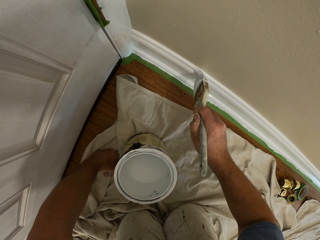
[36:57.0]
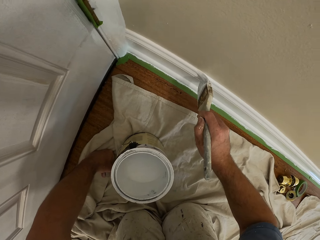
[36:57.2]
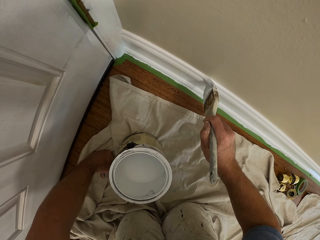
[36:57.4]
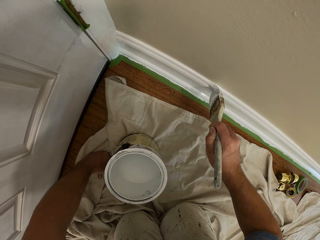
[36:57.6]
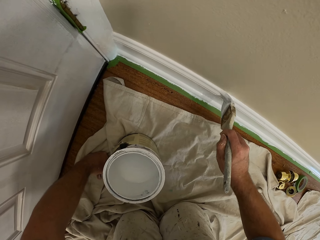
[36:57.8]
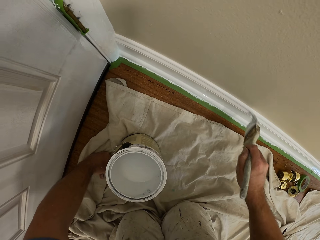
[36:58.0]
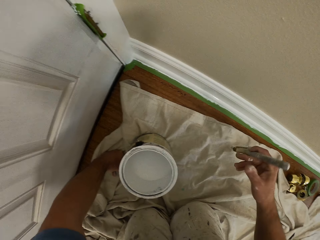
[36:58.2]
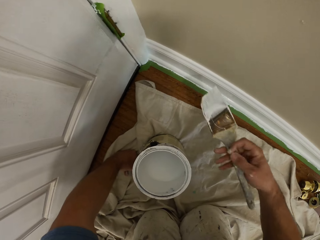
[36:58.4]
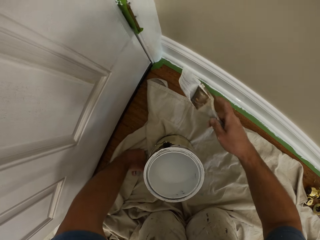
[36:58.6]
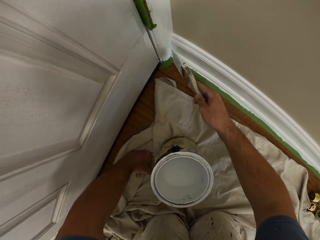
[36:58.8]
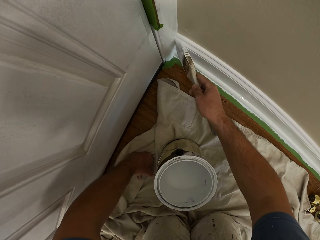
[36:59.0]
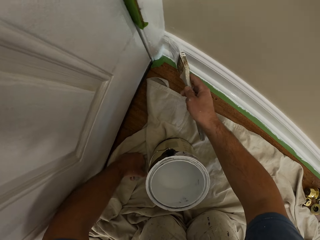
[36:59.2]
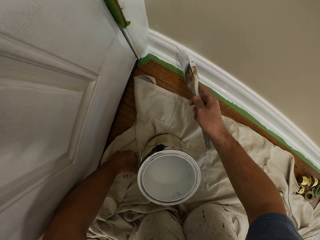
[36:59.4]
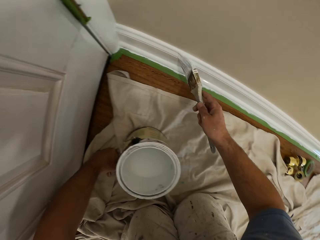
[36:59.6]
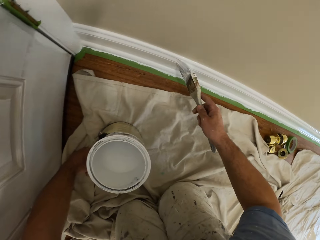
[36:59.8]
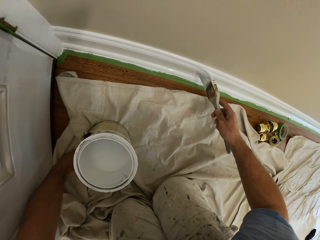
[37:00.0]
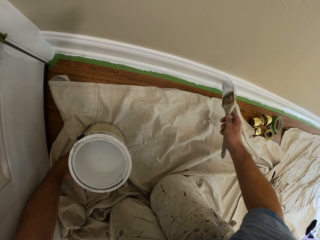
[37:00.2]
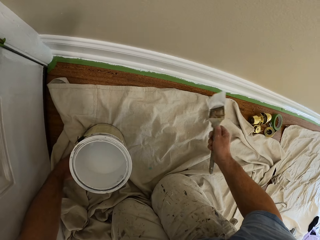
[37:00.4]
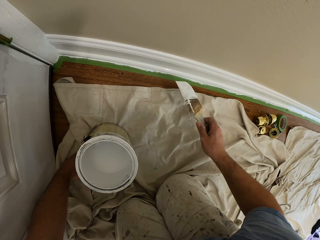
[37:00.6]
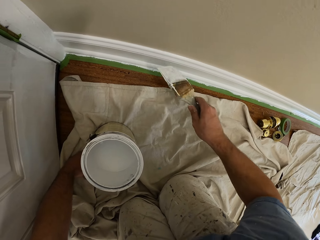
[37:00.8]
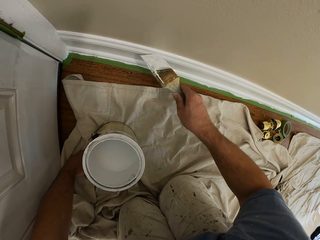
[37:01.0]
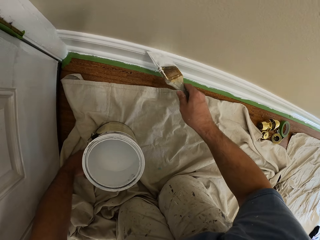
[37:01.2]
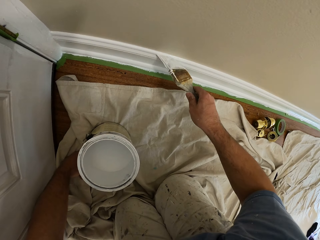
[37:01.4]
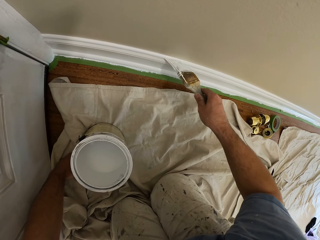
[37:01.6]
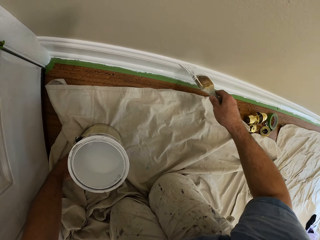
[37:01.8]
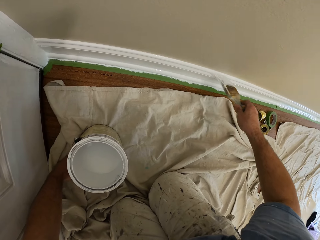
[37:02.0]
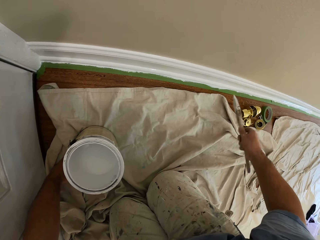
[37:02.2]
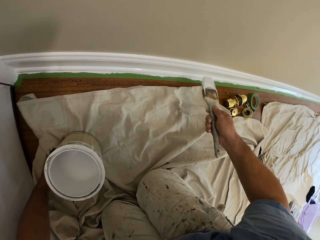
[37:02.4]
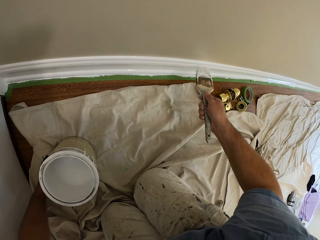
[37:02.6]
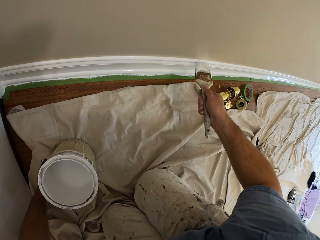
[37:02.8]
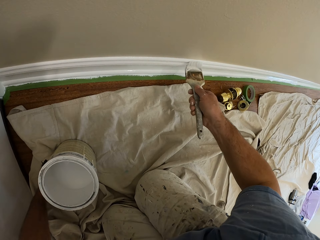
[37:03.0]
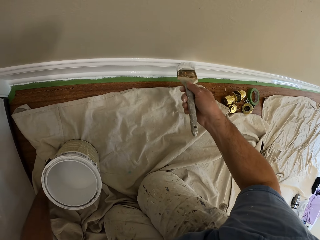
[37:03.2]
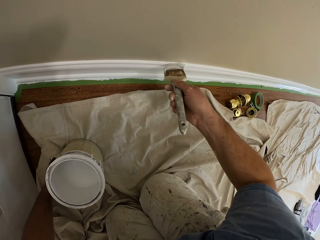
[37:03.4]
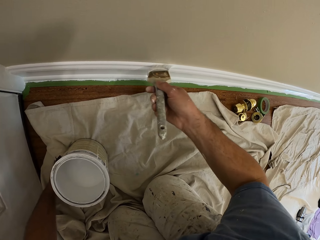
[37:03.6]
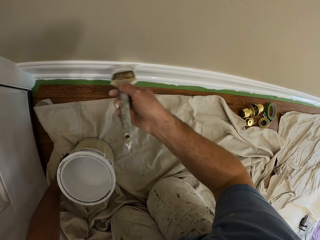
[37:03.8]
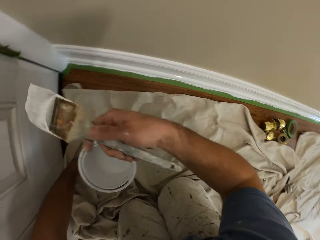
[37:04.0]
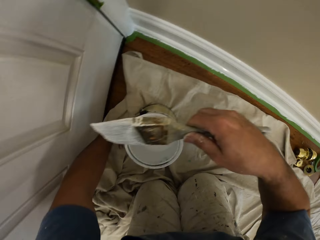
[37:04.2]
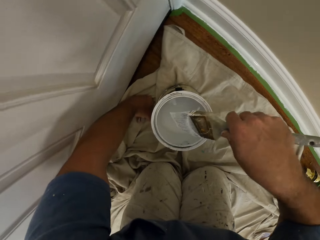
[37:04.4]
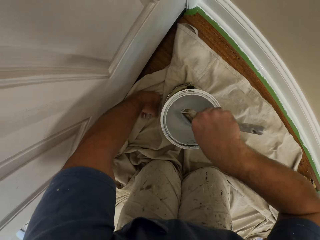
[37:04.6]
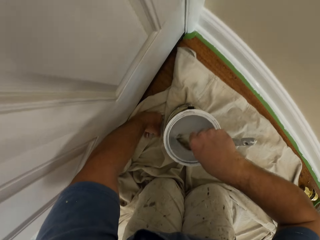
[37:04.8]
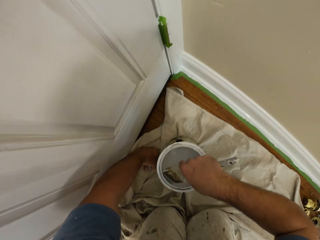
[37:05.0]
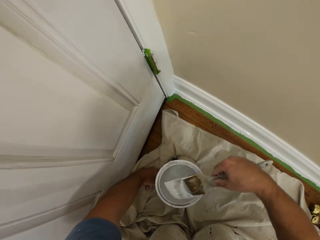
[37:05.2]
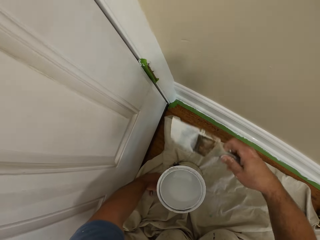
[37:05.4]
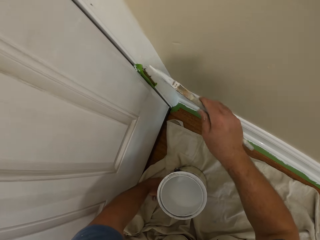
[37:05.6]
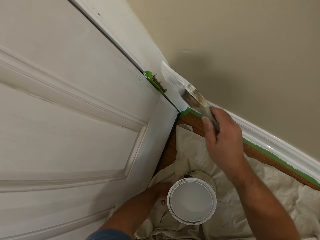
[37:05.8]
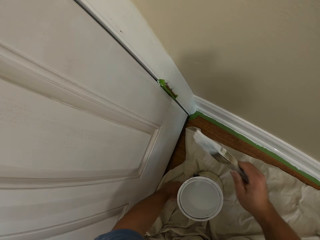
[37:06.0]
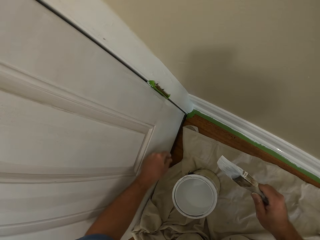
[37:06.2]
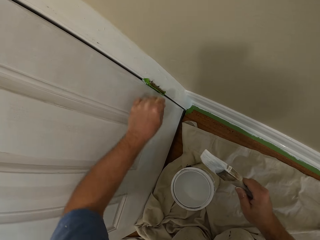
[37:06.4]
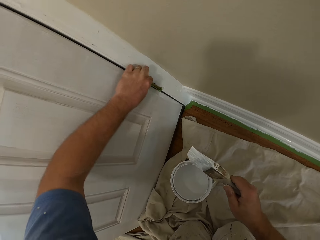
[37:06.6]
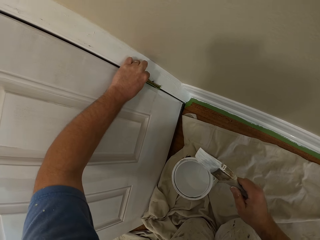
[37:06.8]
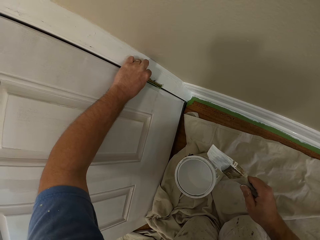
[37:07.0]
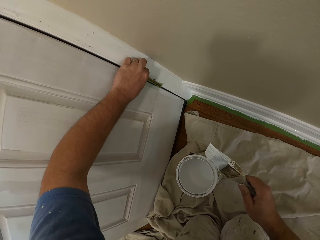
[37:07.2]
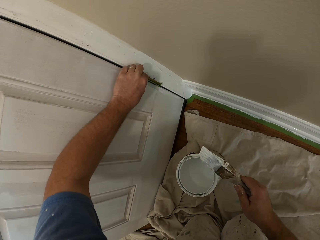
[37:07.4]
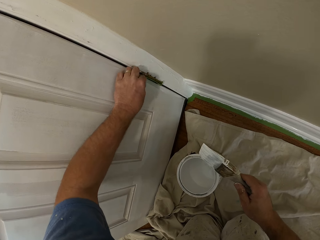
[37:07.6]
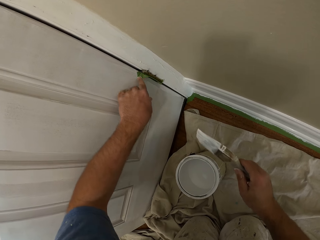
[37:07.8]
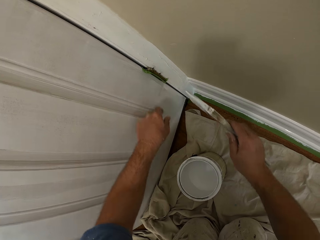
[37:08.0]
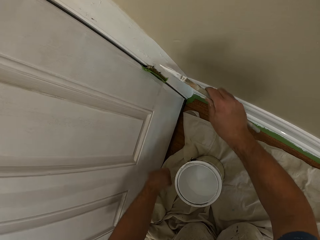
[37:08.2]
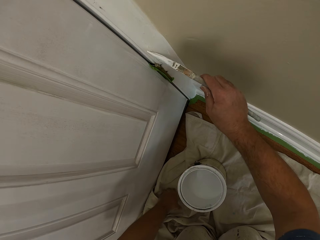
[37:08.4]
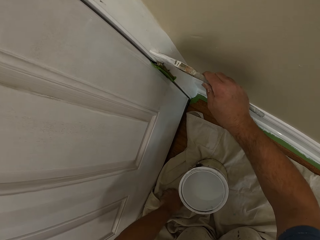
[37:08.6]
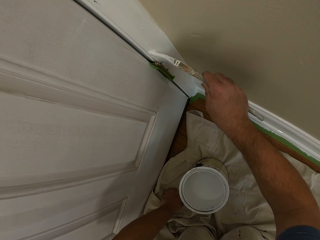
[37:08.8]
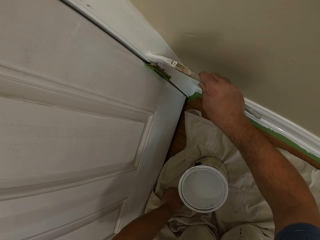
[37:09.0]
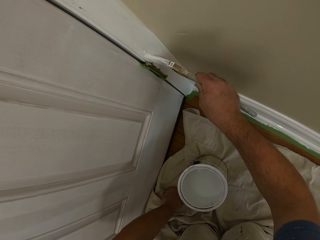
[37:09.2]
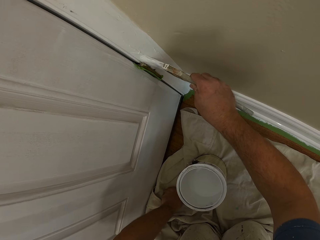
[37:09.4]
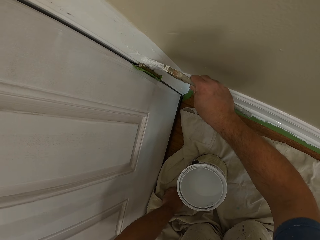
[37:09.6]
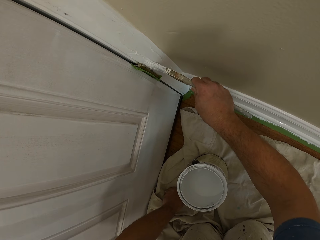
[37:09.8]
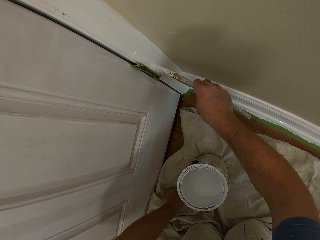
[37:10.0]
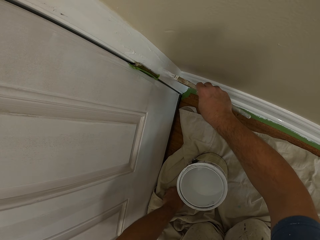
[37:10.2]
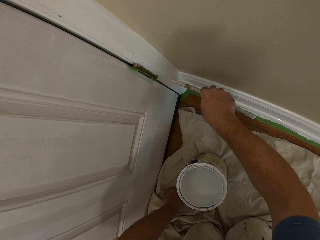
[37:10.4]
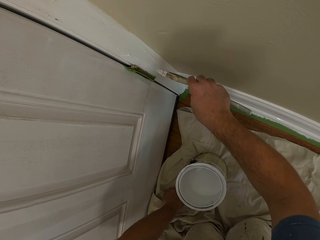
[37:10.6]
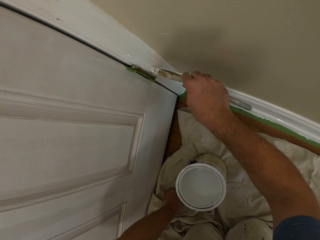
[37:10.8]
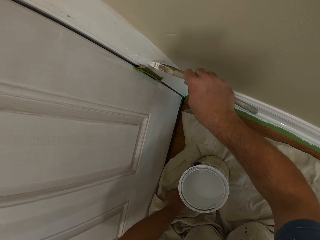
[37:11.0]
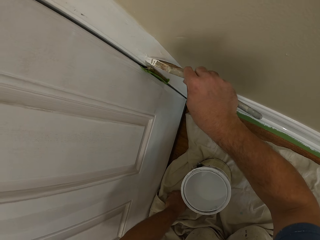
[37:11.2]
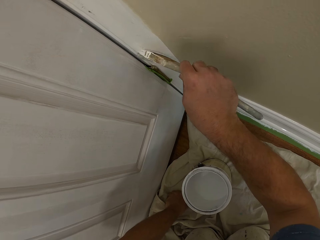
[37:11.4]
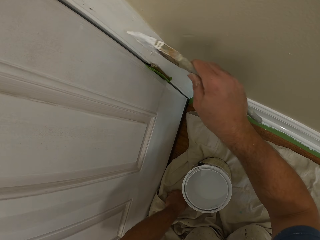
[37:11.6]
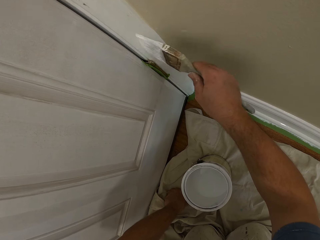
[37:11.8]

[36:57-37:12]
The camera wearer stops painting. They dip the brush into the paint can. They bring the paintbrush to the door frame. They touch the tape by the hinge of the door. They hold a paper placed on the hinges. They paint the door frame with the brush.

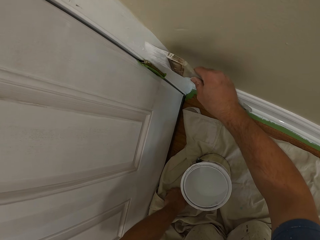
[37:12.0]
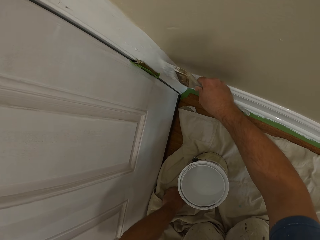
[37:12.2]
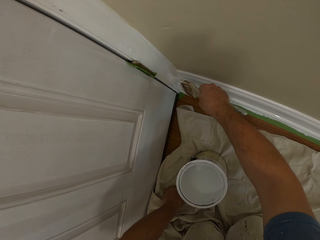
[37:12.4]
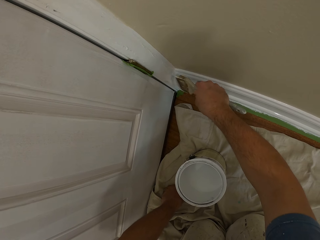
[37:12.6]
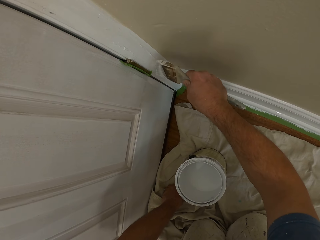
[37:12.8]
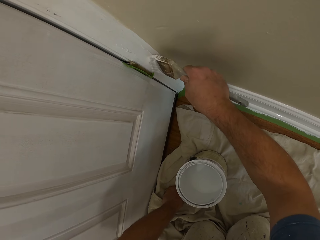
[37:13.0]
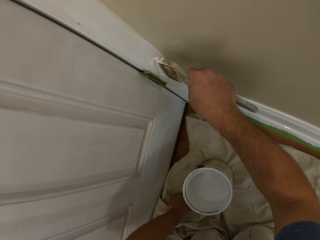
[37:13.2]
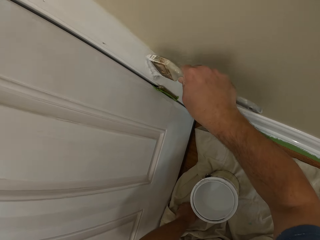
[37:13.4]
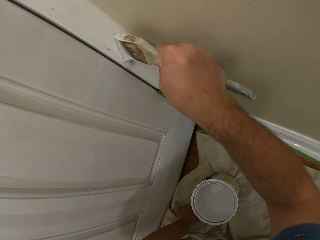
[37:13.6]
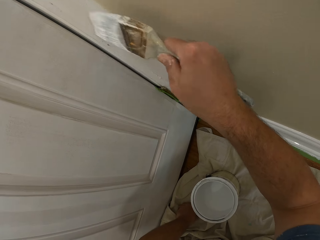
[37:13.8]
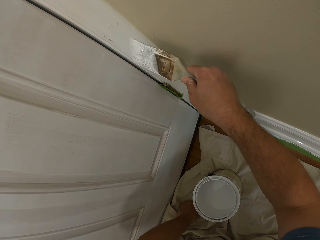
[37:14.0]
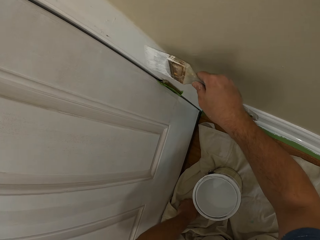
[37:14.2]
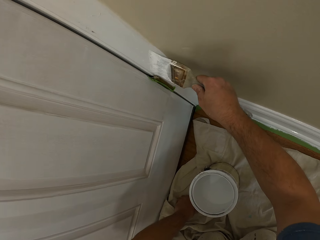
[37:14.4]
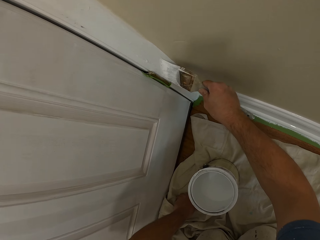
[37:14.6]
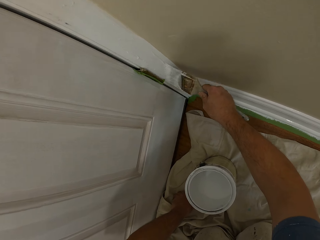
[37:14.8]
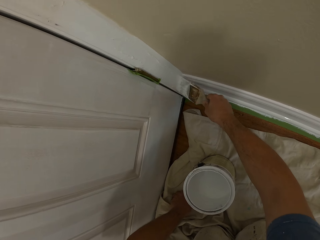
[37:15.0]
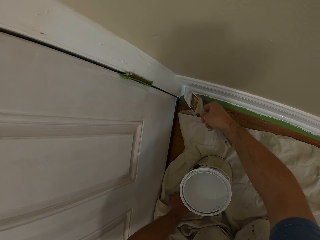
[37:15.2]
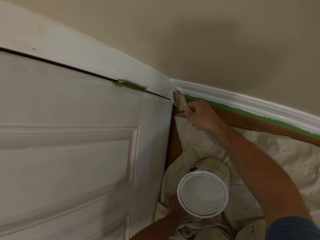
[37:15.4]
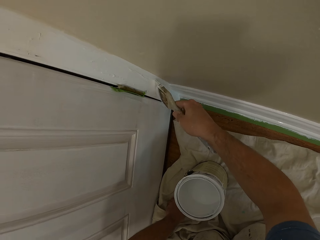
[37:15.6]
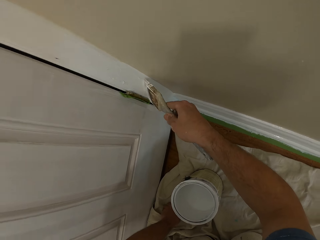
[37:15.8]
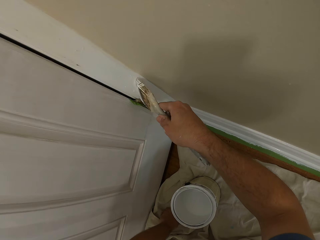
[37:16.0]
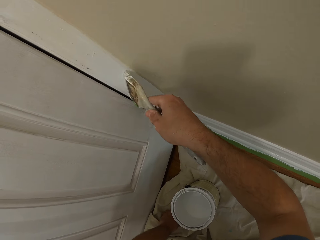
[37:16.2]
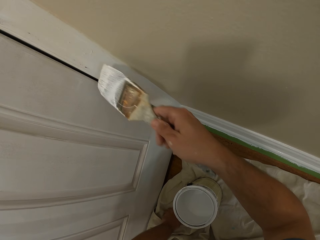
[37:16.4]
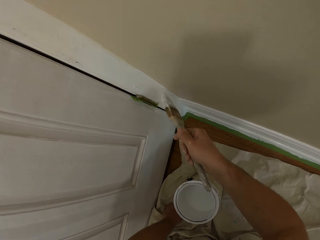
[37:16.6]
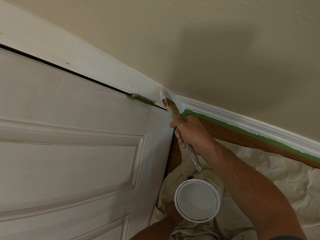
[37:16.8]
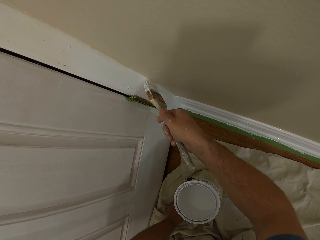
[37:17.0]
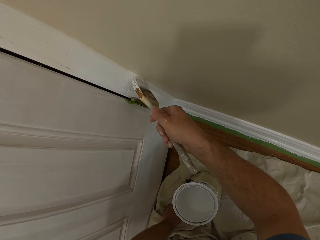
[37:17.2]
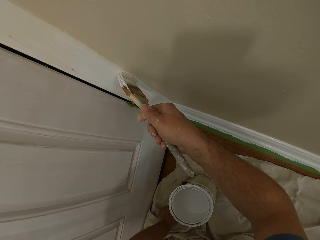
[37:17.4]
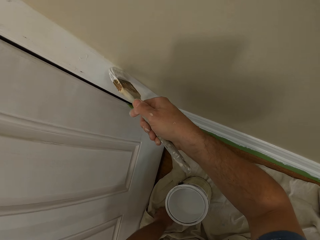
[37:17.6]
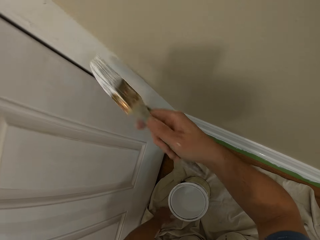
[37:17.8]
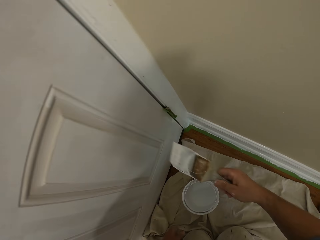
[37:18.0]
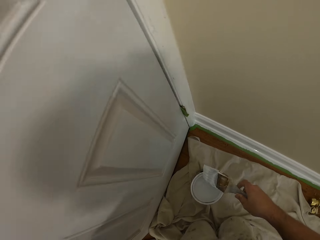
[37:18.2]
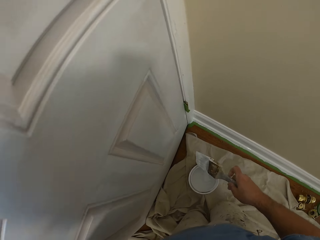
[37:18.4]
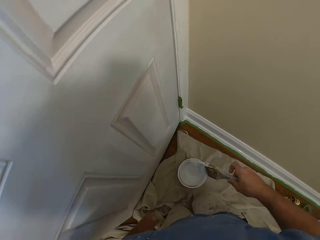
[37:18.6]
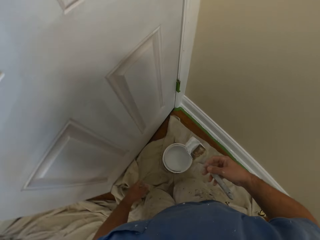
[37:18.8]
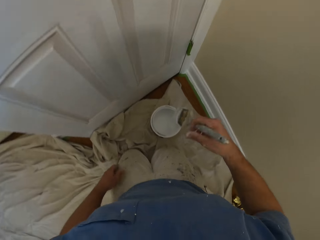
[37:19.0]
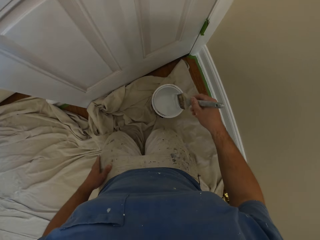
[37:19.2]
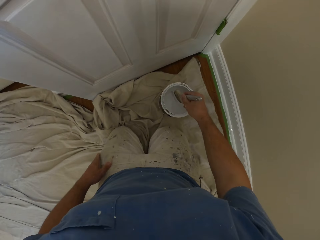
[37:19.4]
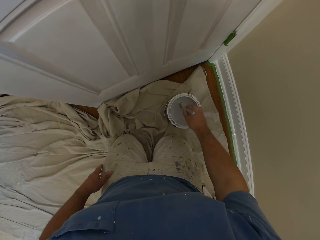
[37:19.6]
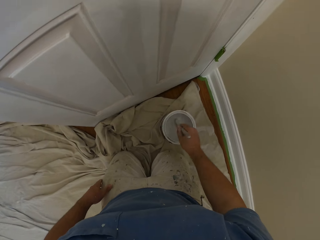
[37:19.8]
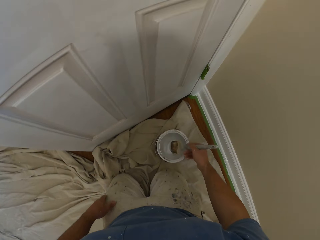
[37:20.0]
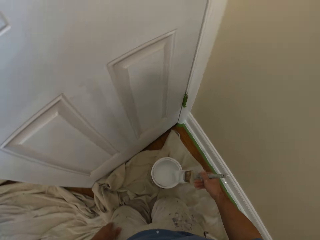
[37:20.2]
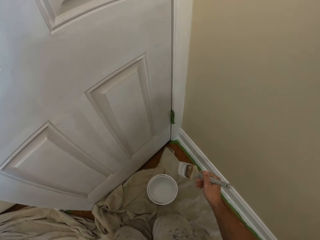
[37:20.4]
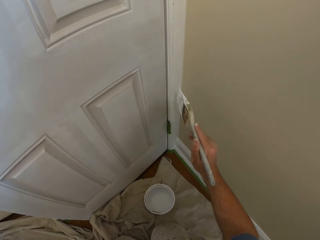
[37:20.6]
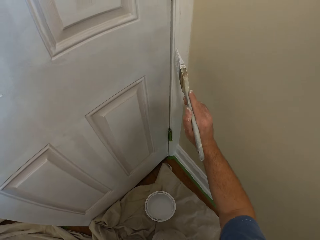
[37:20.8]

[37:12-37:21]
The camera wearer stops painting. He moves on his knees a bit. He dips the paintbrush in paint.
